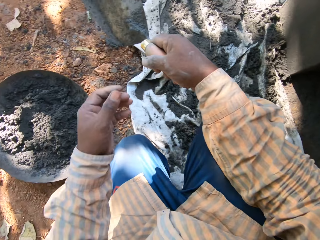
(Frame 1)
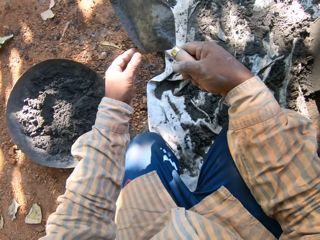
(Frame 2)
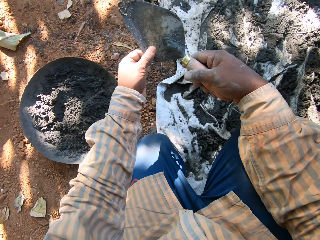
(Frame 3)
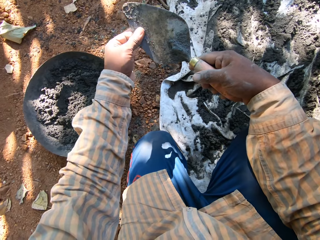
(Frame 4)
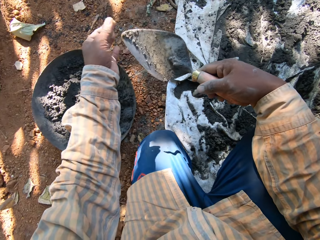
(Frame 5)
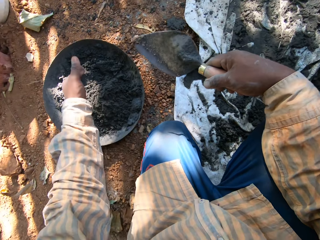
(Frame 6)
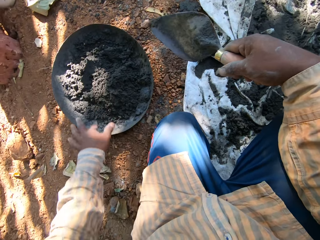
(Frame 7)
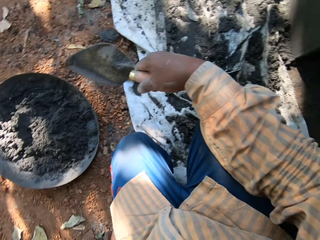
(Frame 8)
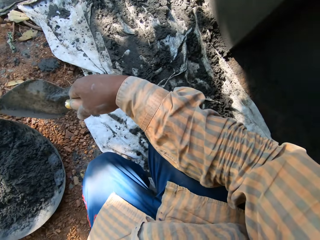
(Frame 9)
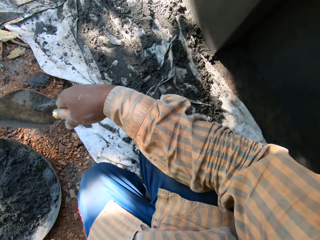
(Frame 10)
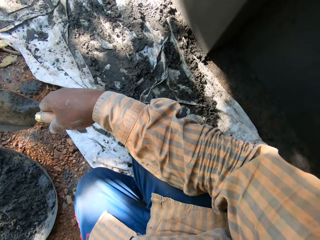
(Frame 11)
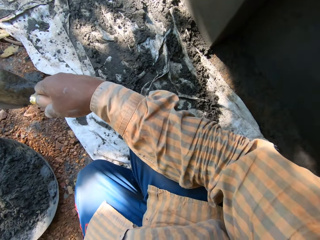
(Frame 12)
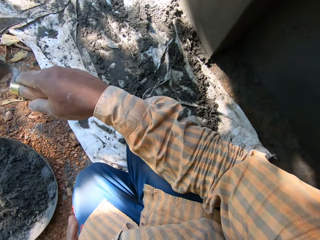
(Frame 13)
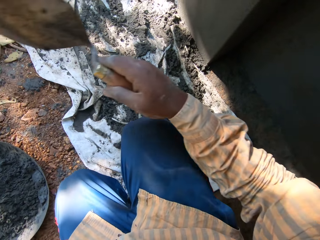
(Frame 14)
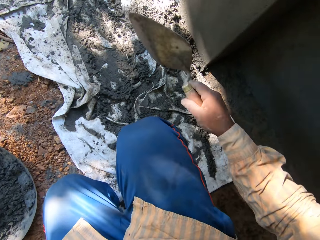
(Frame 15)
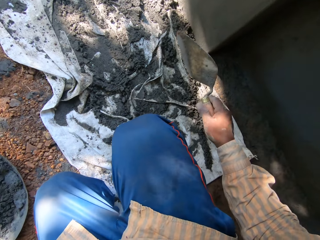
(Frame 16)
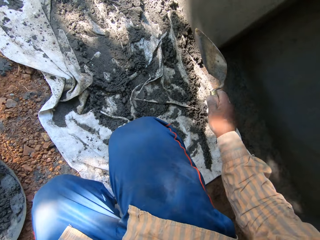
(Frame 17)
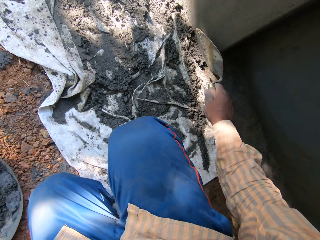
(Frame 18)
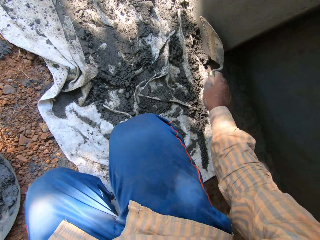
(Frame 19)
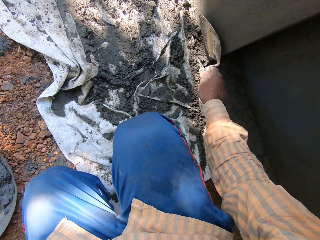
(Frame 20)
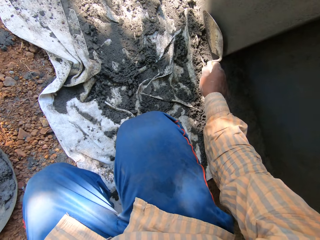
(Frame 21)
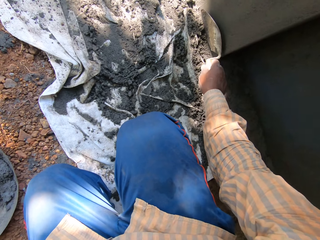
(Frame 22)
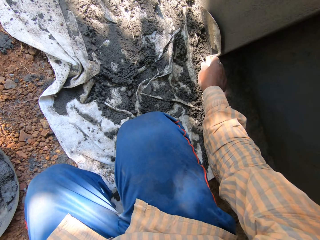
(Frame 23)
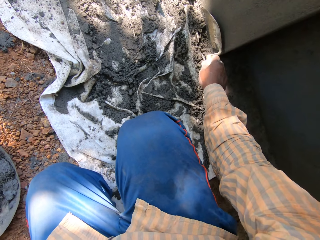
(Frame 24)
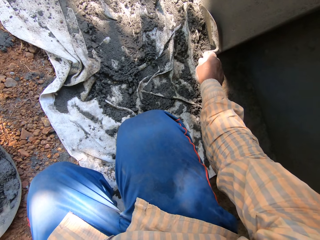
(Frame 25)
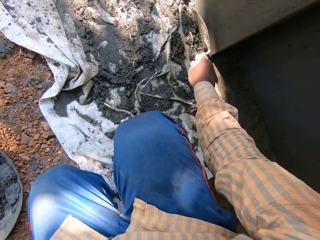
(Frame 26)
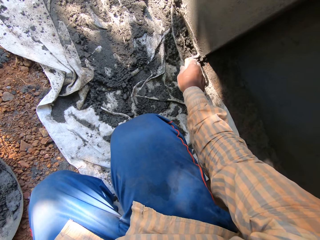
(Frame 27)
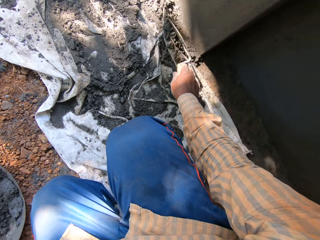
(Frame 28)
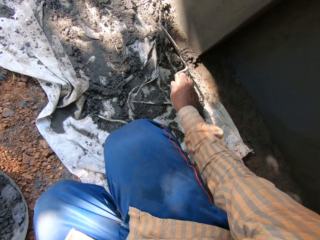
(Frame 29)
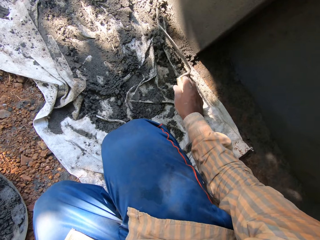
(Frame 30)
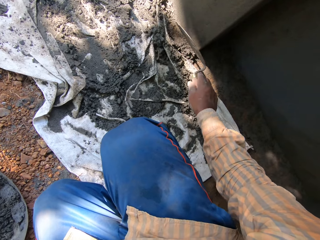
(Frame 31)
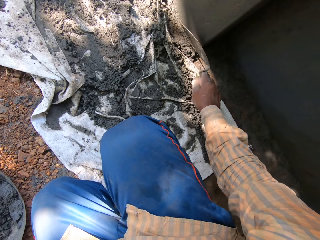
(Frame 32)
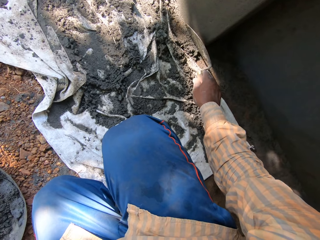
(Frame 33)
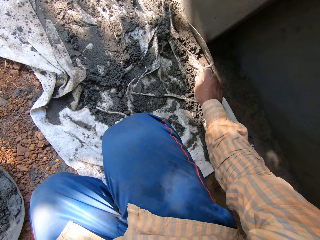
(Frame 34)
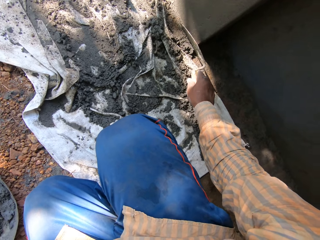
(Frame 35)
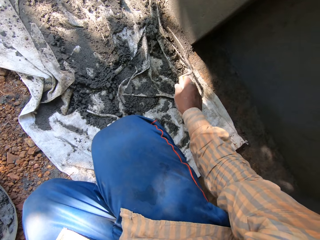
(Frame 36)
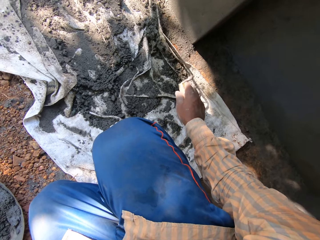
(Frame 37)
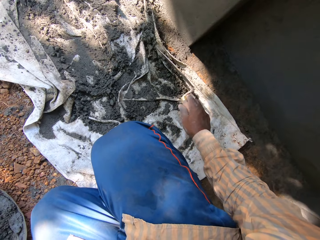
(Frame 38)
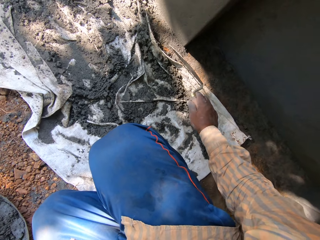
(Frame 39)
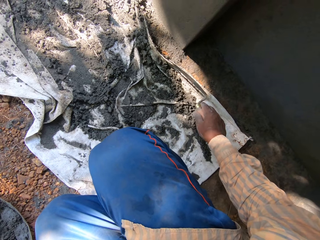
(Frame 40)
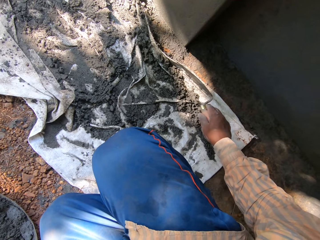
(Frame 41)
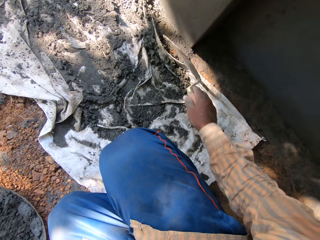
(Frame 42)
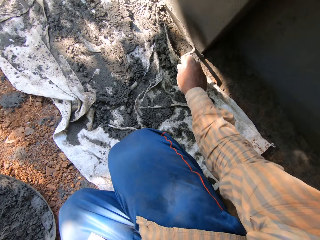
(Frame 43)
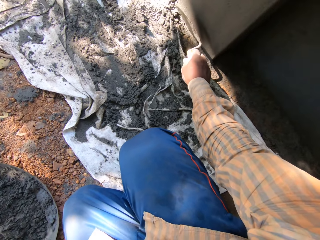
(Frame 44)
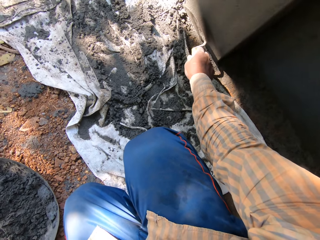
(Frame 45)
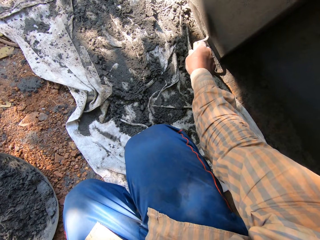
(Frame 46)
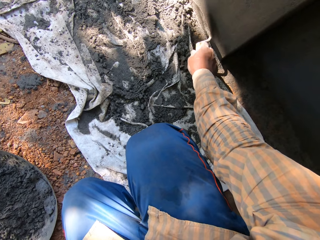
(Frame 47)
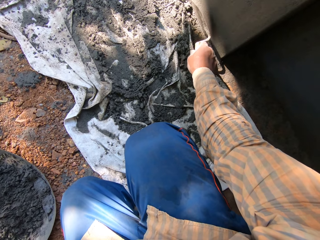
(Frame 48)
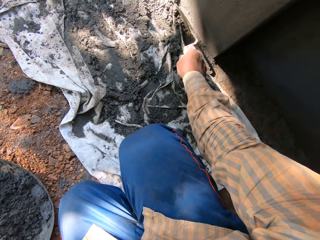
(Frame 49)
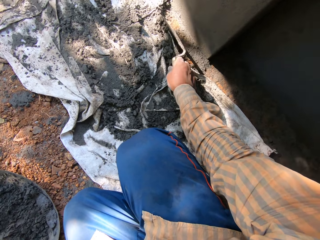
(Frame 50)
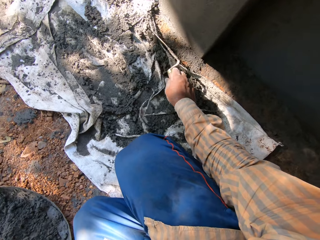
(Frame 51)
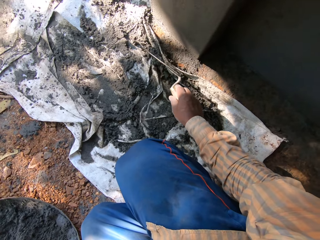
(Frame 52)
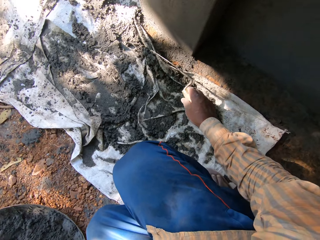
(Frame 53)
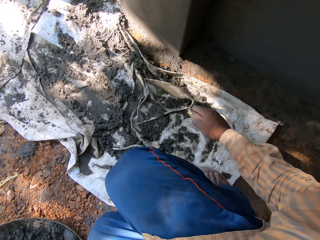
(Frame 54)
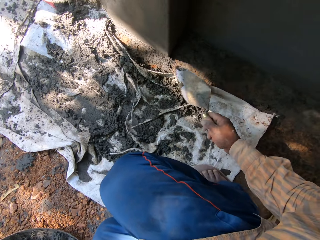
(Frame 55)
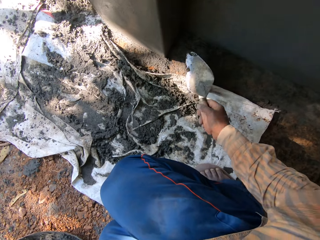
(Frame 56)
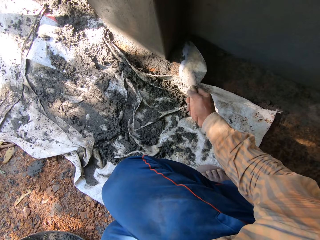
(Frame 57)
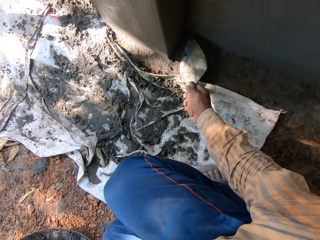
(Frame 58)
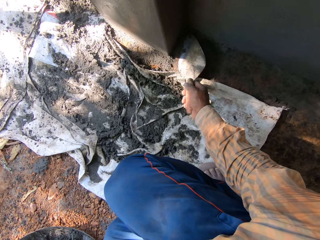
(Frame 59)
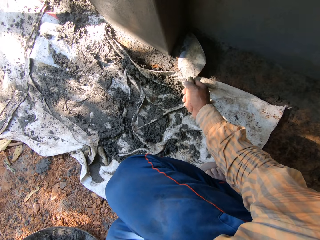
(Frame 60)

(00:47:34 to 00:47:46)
The camera wearer rubs the trowel in his right hand with his left hand. He scrapes the floor with the trowel in his right hand. He touches sand.

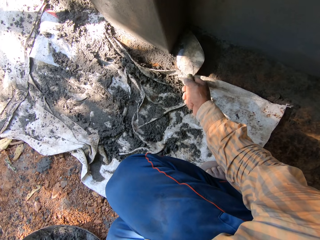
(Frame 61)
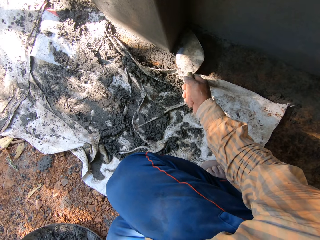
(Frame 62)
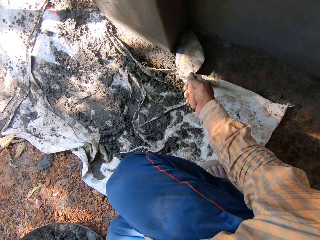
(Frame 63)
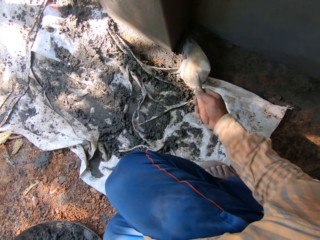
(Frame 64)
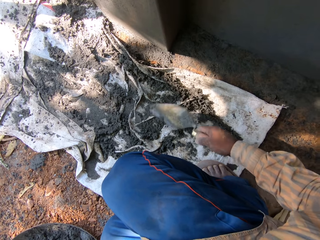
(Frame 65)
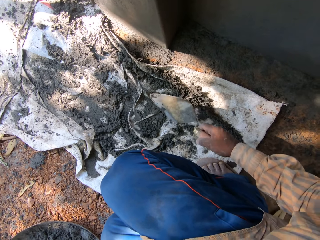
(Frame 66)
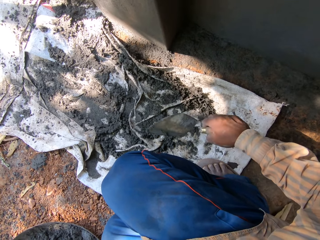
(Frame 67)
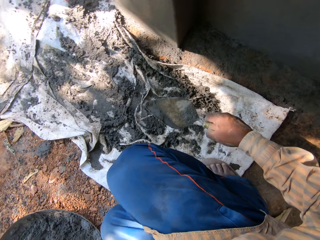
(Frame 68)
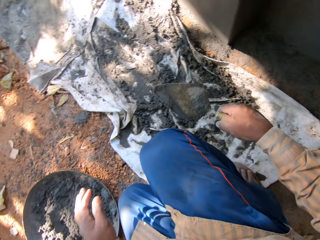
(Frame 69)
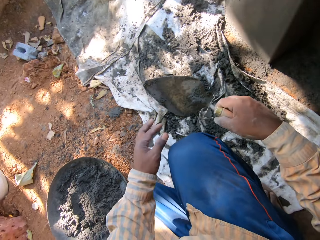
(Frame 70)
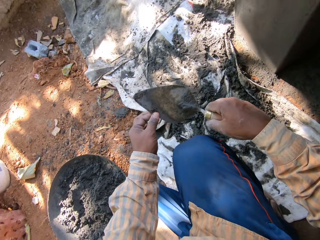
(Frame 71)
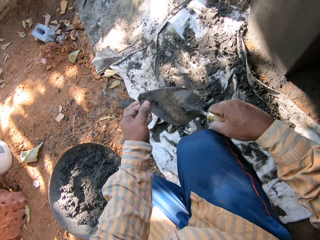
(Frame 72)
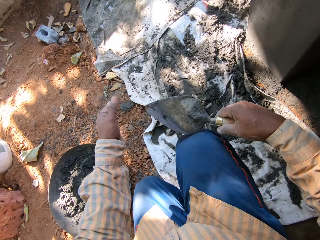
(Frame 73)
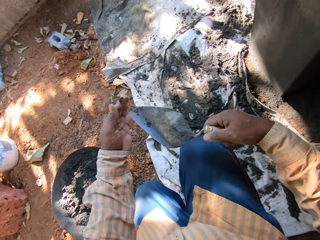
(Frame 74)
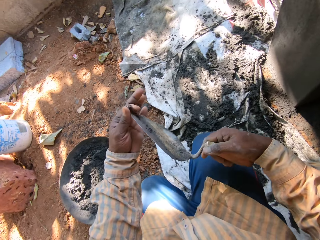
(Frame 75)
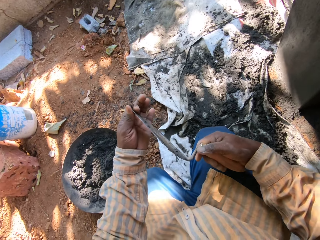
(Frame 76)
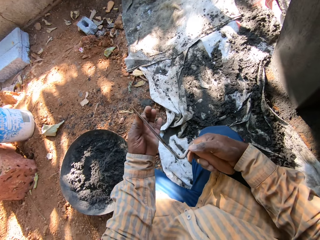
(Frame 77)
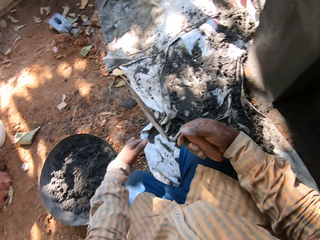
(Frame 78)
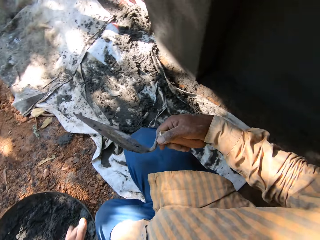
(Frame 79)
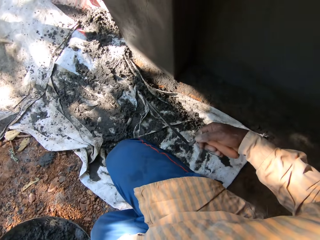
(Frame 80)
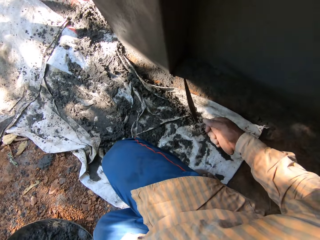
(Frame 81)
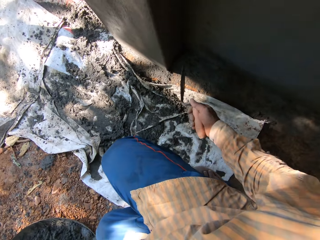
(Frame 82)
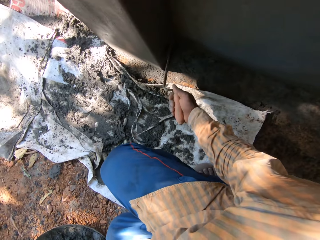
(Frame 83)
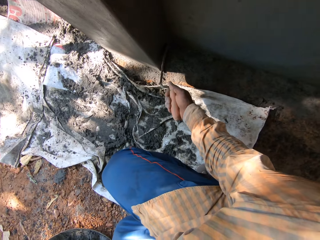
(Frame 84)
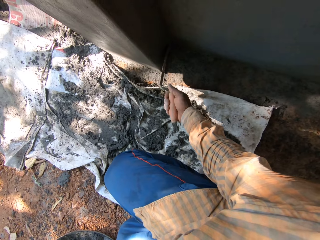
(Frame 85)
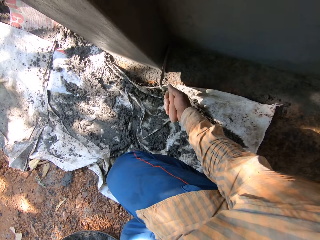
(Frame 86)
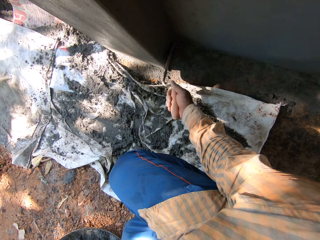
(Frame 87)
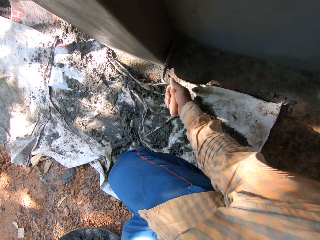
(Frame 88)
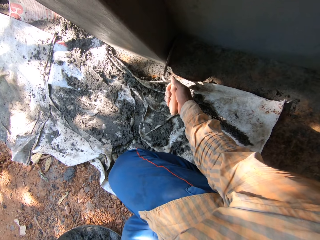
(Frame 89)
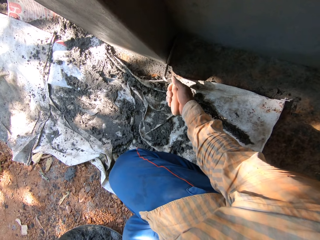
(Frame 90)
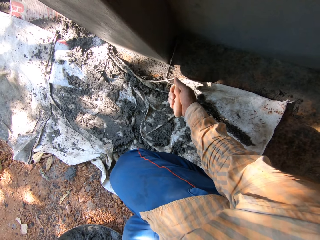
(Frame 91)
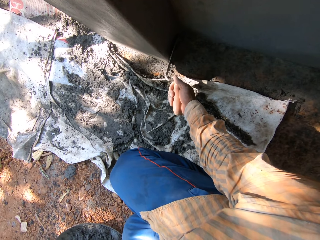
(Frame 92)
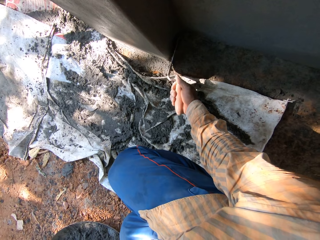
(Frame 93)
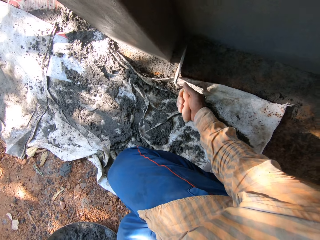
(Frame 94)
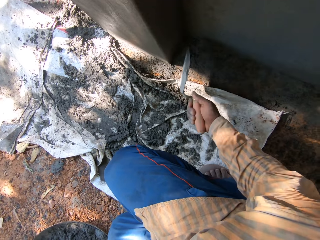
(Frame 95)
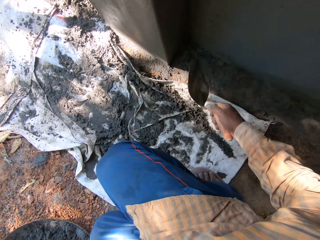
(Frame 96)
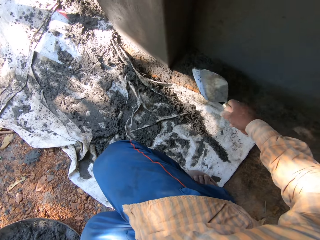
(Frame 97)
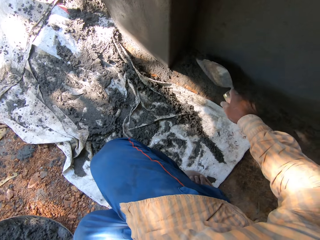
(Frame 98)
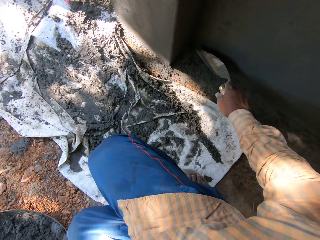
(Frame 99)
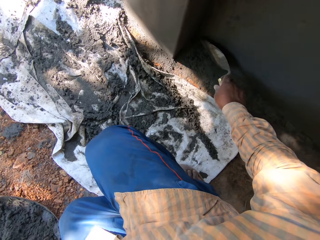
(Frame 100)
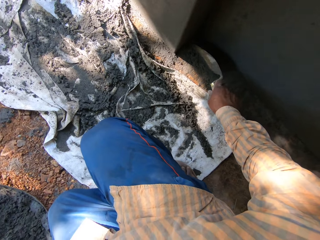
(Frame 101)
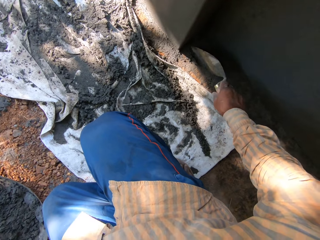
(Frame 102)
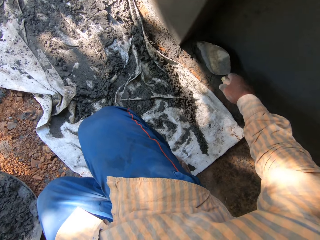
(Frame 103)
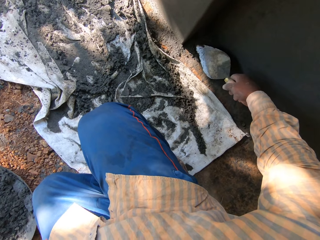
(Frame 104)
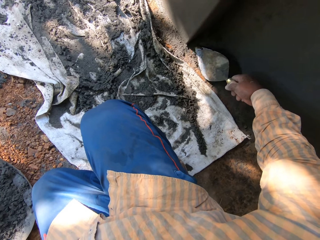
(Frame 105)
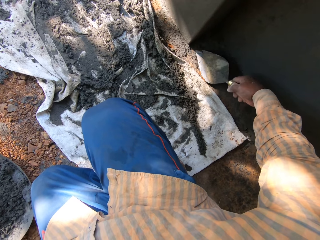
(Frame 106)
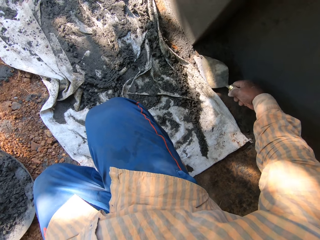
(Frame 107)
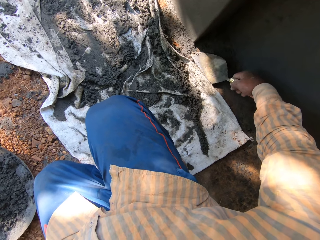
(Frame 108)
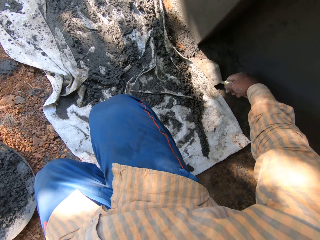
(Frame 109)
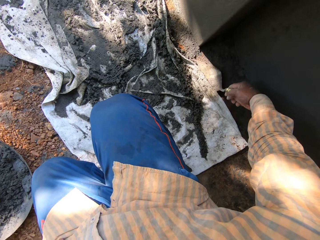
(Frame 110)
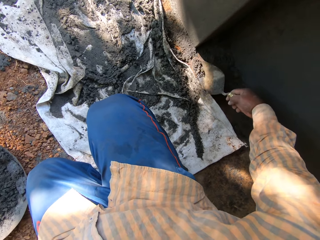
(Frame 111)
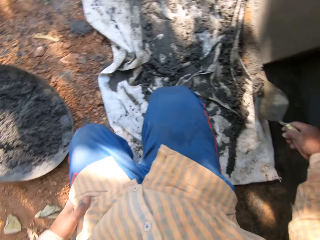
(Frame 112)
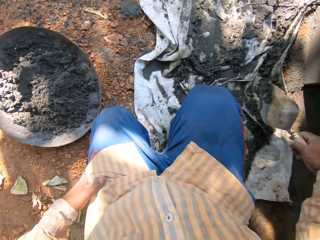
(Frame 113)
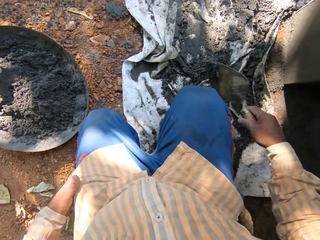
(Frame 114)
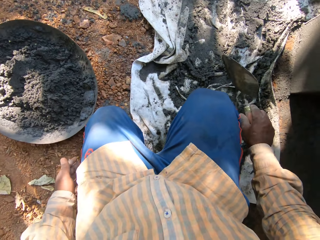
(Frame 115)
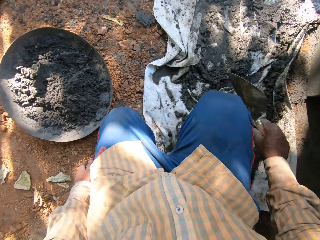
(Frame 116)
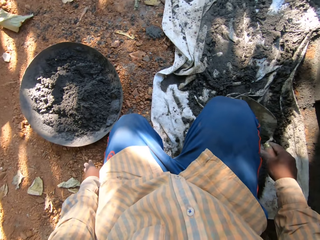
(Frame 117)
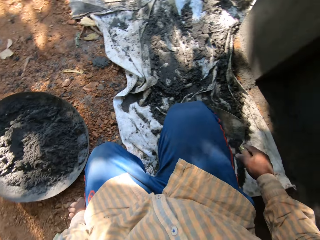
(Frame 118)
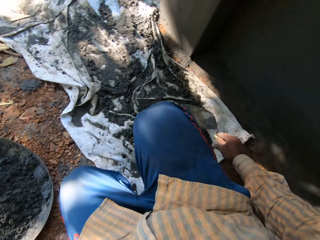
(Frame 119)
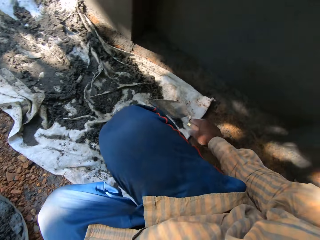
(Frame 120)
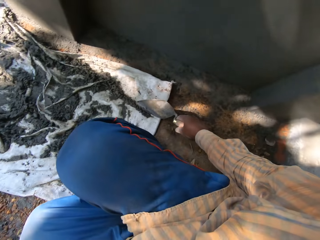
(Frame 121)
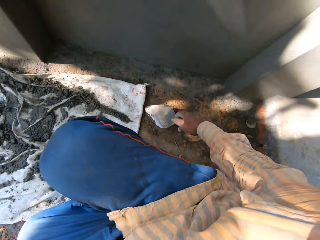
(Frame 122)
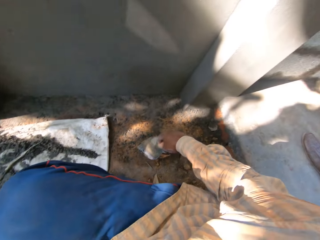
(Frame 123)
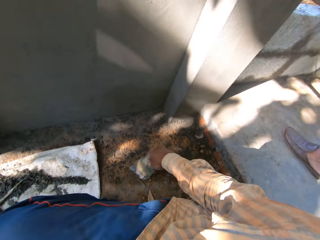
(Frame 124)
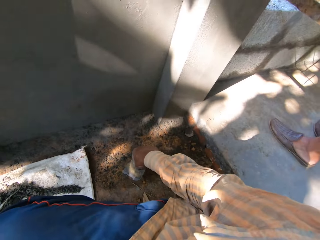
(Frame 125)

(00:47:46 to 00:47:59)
The camera wearer rubs the trowel in his right hand with his left hand. He touches a spoon. He scrapes the floor with the trowel in his right hand. He scoops cement from the floor with the trowel in his right hand. He touches sand. He drops the cement in the trowel in his right hand into the sack on the floor.
